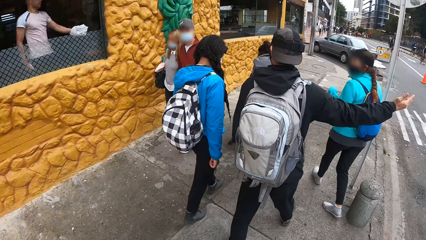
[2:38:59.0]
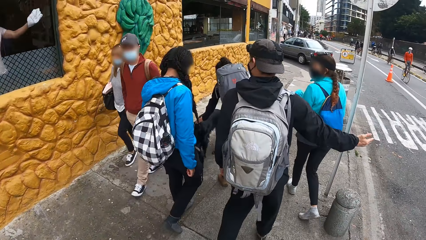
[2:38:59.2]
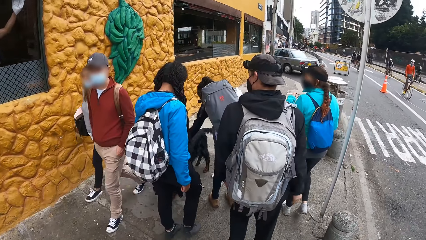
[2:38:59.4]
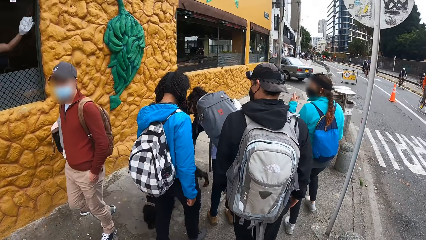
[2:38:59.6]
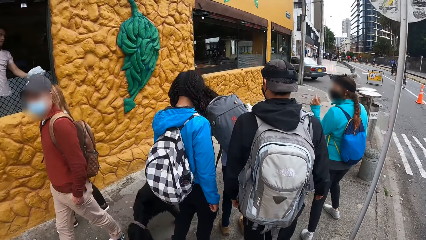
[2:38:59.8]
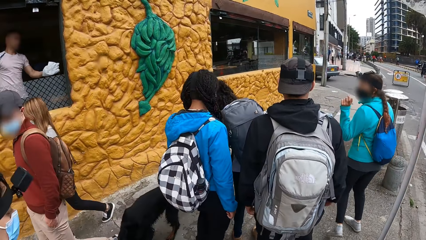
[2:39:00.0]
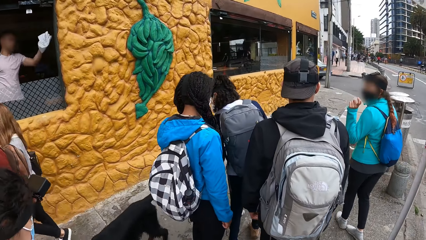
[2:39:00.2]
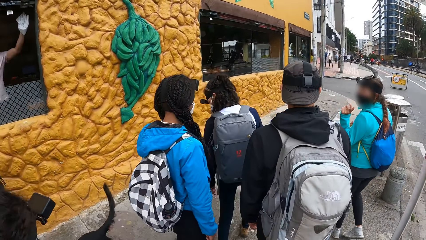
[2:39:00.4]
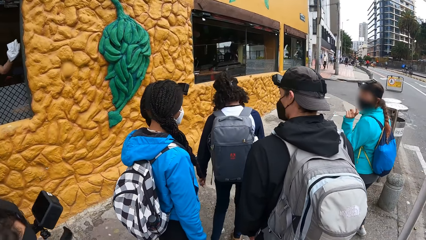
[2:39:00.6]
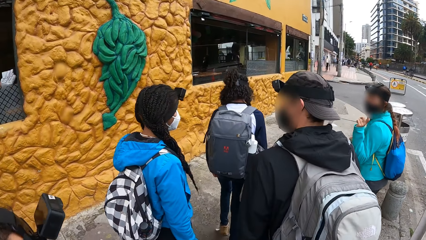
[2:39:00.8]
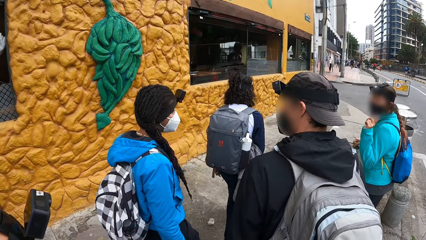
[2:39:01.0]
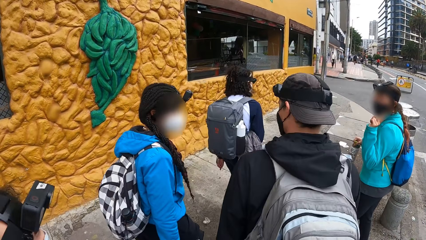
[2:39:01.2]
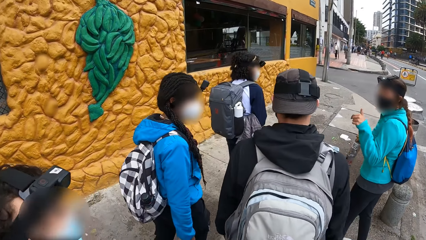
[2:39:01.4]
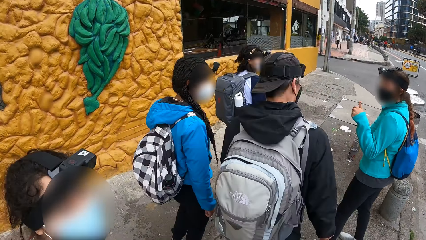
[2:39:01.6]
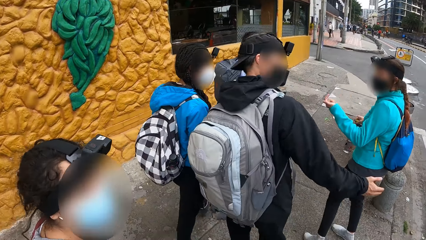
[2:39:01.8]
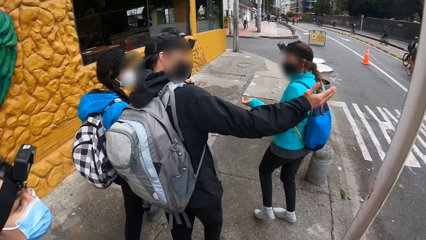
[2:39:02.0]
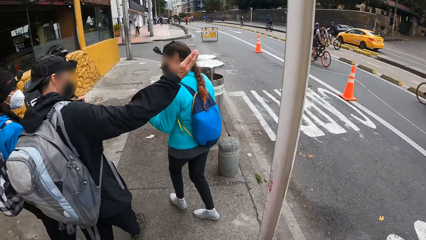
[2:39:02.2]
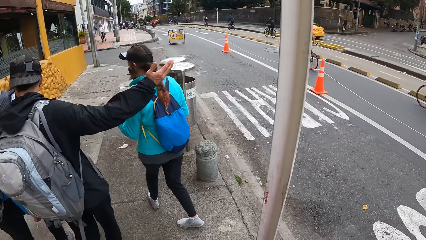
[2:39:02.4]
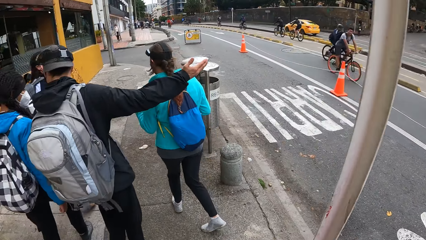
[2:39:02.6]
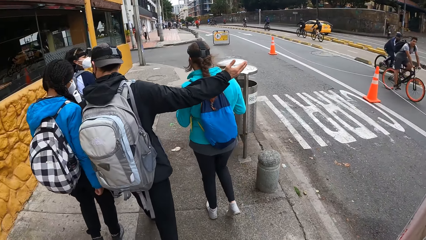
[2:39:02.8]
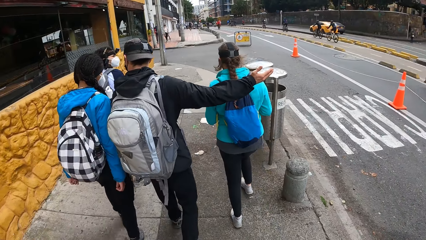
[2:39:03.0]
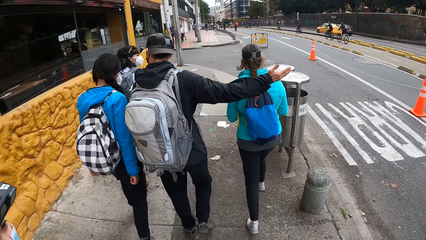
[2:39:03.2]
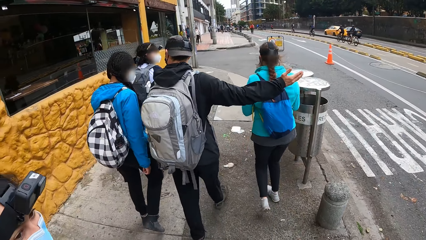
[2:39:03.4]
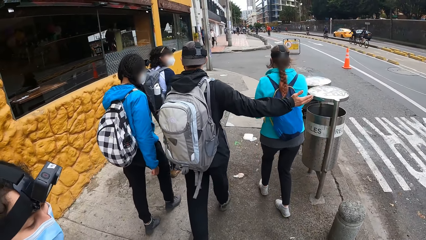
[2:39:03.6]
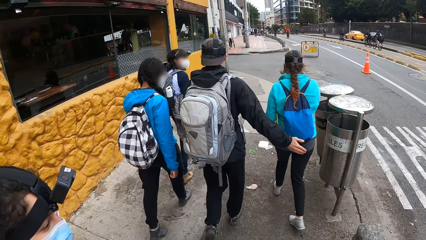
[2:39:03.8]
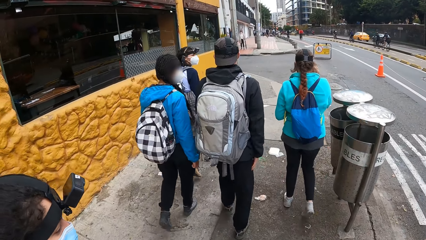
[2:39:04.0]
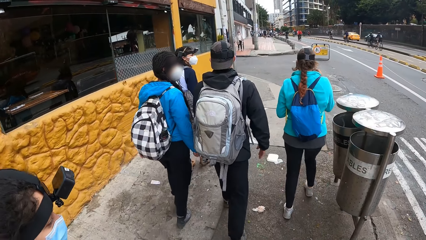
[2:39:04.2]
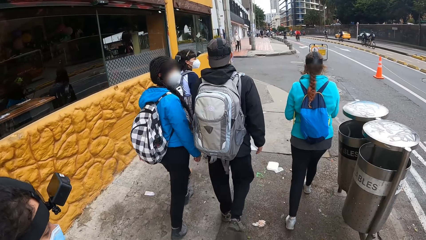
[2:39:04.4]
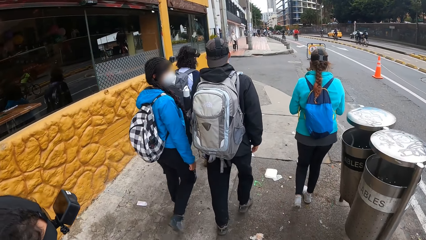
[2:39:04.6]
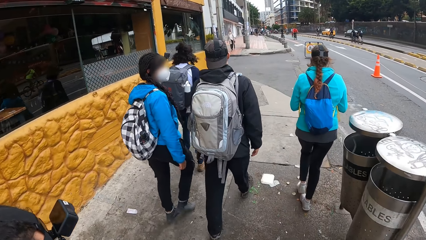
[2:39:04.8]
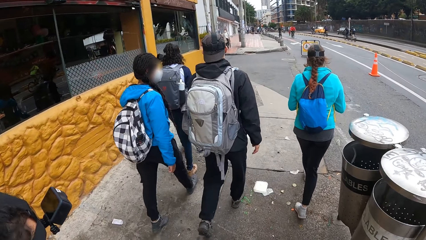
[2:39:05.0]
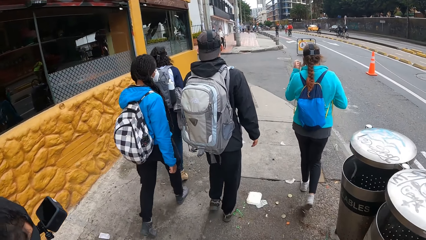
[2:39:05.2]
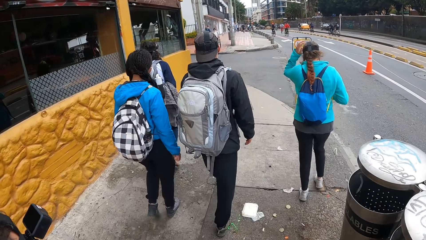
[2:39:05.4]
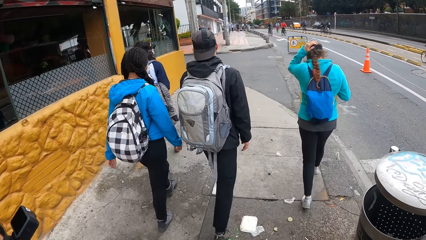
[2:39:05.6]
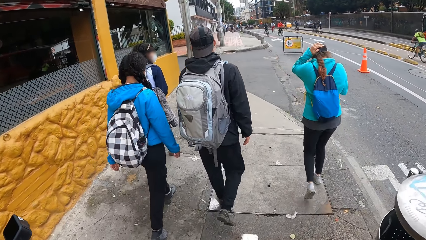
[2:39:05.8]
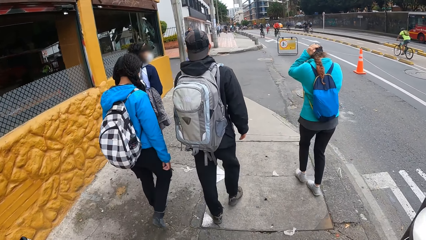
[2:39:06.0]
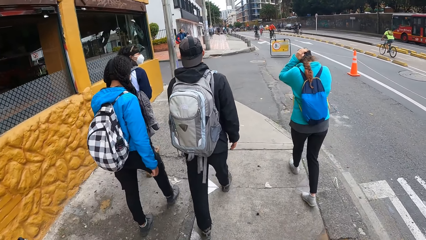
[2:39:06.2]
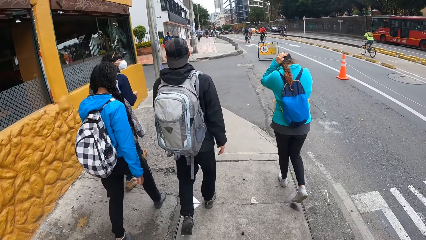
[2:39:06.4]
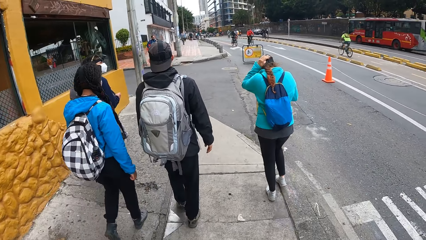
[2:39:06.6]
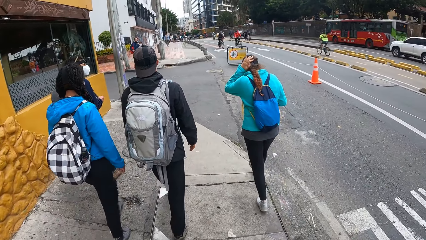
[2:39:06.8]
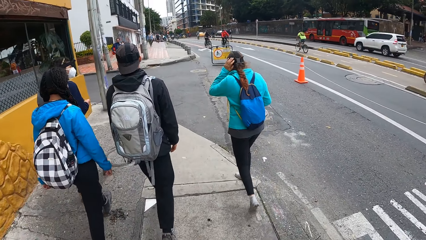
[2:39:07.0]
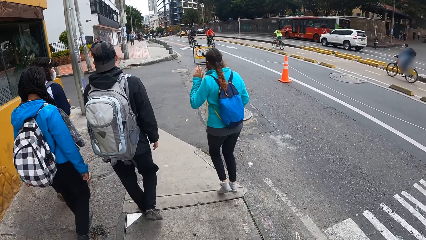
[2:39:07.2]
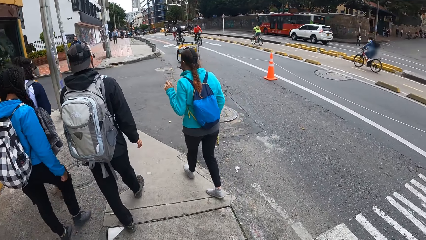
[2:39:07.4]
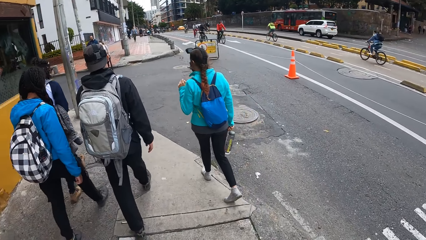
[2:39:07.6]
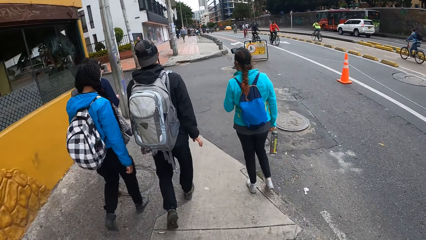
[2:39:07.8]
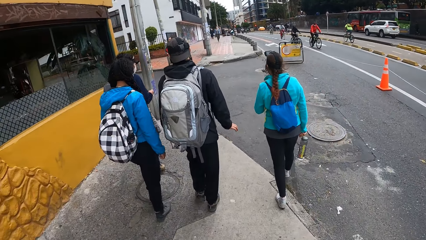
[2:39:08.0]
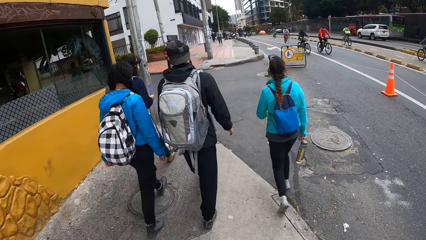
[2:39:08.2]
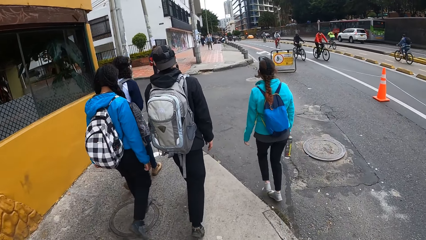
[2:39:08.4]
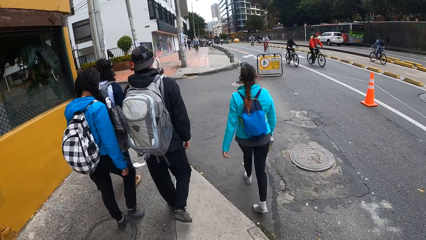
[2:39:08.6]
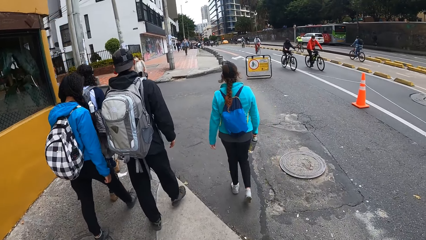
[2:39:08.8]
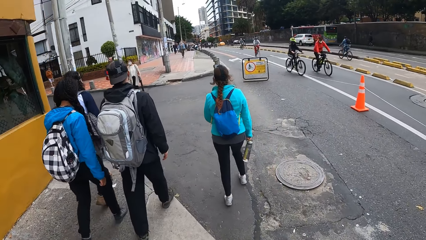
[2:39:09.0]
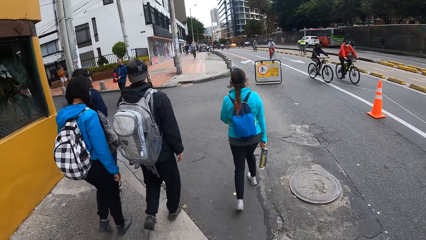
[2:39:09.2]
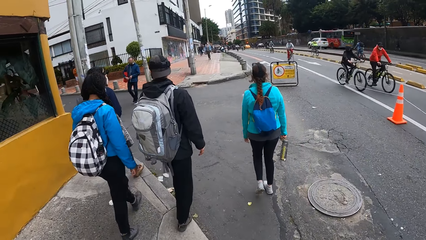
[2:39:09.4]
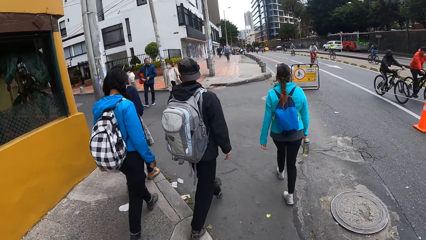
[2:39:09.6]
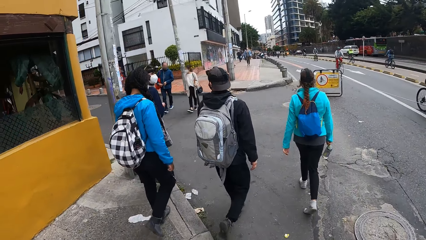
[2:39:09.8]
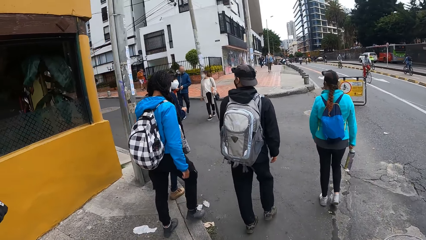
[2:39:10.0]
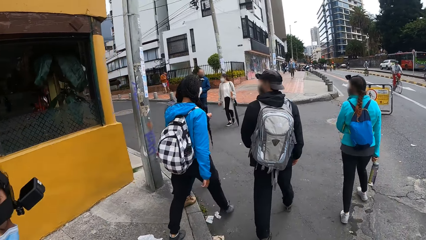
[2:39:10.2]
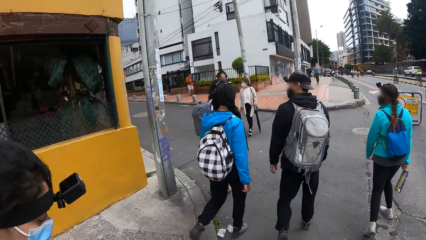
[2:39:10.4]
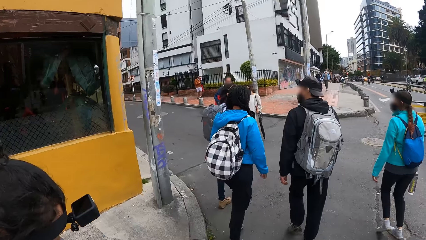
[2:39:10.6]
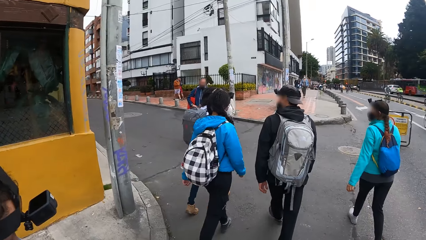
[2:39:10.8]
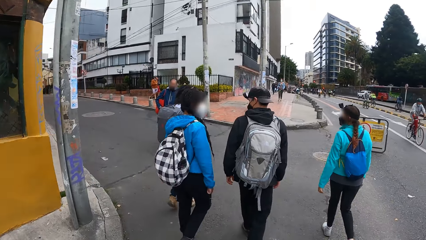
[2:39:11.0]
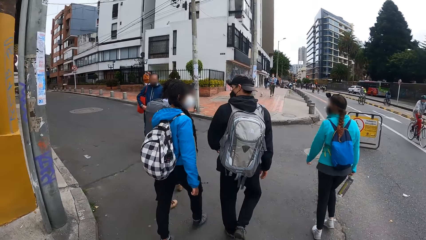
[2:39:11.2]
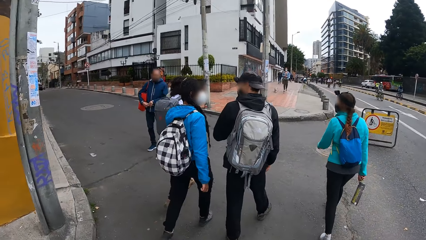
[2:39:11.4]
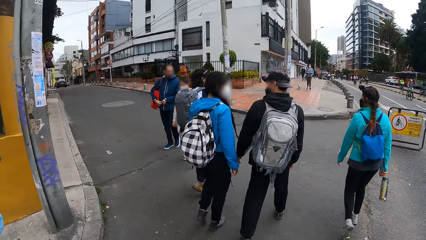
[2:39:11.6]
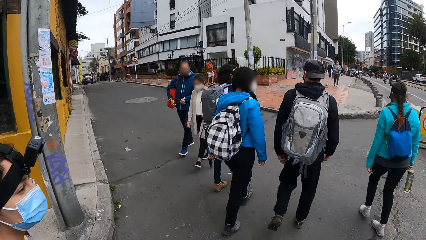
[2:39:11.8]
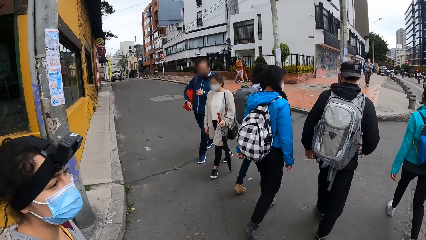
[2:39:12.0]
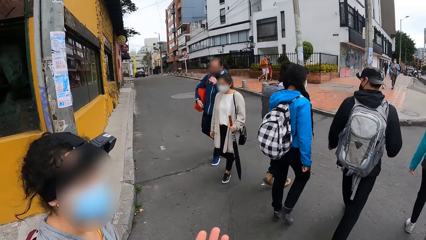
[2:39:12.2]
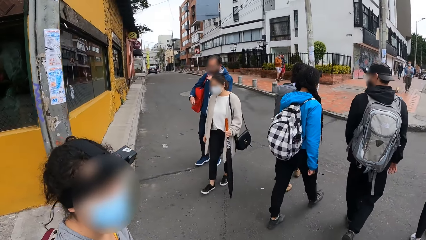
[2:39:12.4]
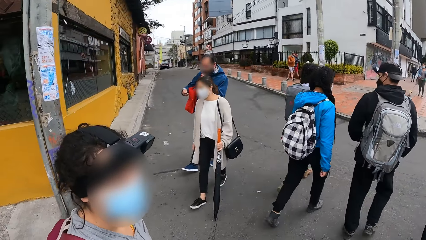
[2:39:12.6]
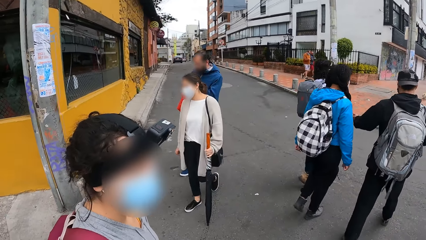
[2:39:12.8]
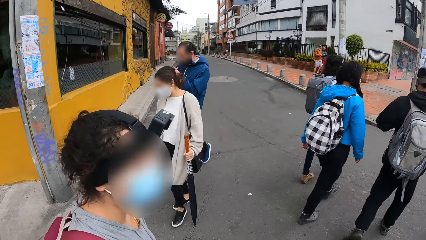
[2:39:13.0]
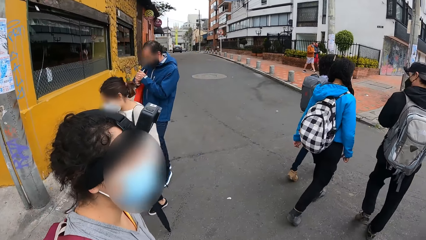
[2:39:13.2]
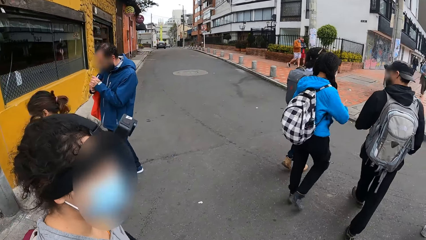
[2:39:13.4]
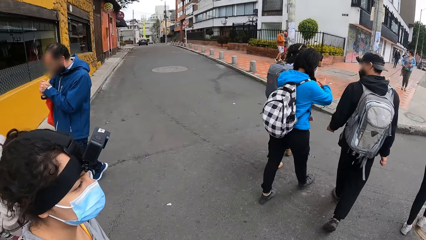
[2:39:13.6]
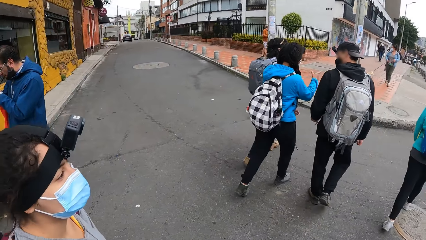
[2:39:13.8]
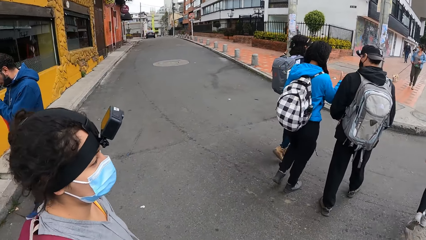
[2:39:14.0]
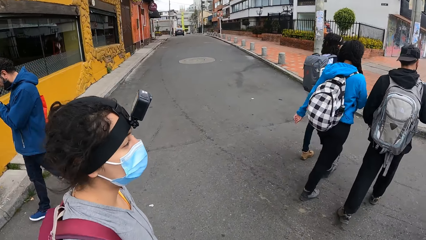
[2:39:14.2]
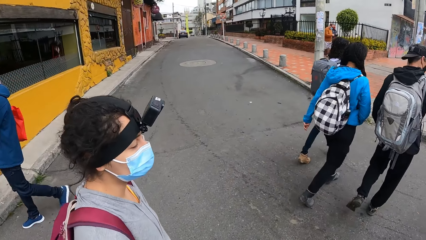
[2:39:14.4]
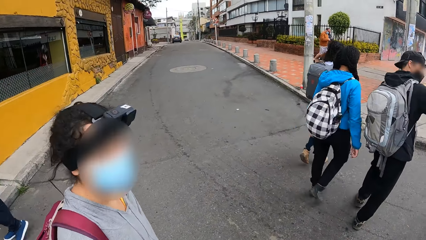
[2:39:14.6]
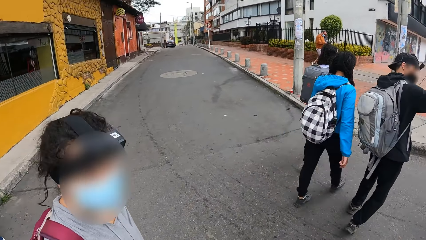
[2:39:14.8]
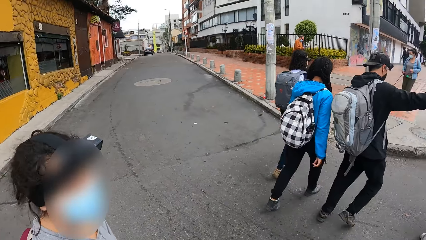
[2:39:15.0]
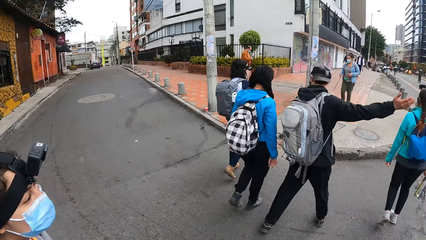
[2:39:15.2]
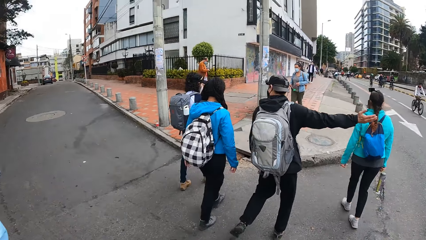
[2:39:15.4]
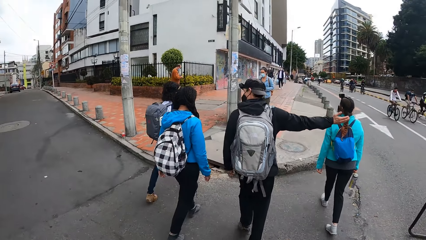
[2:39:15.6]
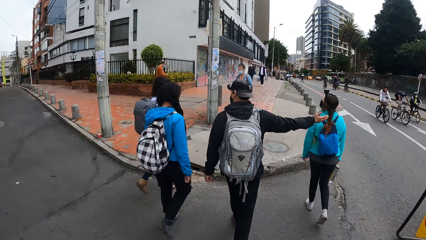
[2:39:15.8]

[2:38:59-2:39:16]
A woman touches the dog with her left hand. A lady bends down. A man lifts a hand. Another woman touches her head with her left hand. The other woman crosses a road with the first woman, a third woman and another man. The camera wearer crosses the road with a fourth woman.
